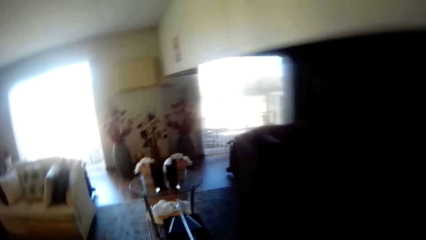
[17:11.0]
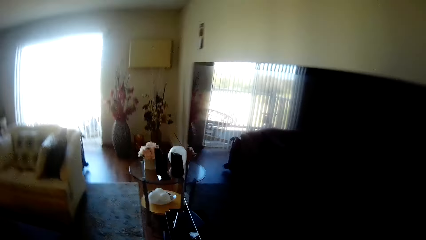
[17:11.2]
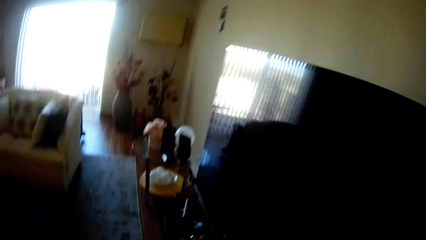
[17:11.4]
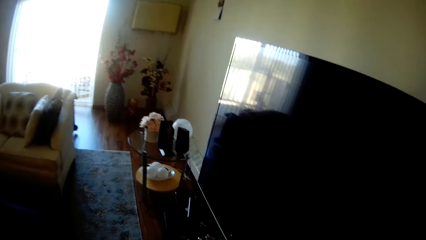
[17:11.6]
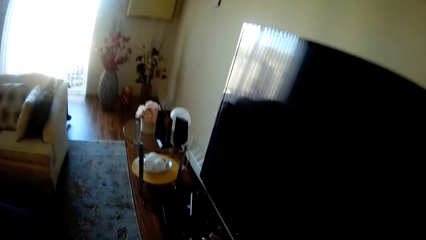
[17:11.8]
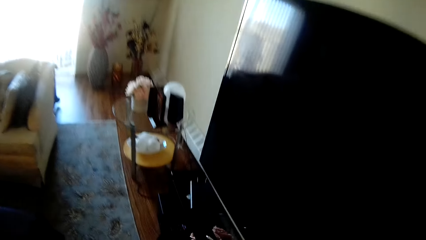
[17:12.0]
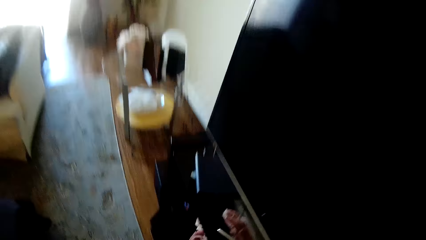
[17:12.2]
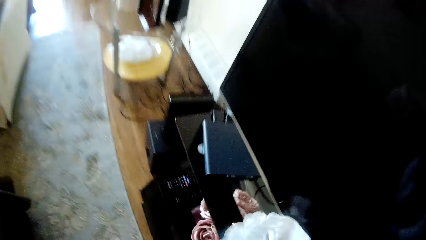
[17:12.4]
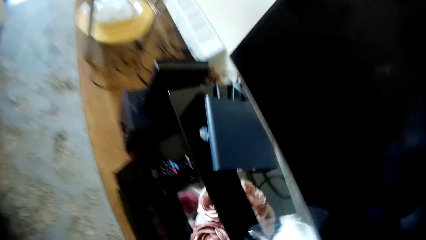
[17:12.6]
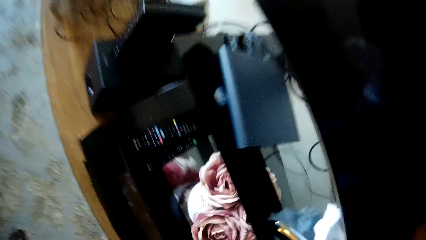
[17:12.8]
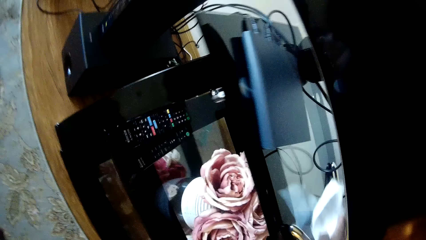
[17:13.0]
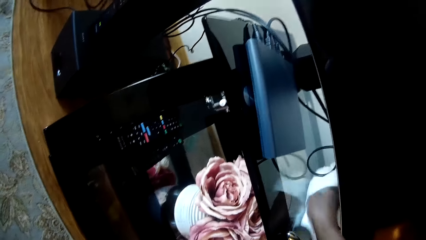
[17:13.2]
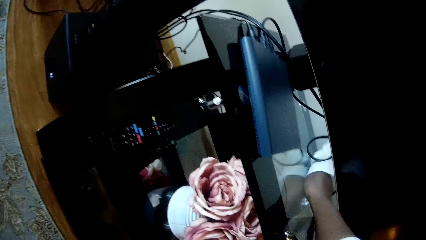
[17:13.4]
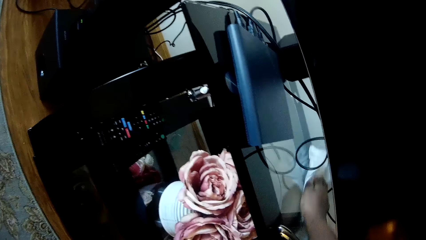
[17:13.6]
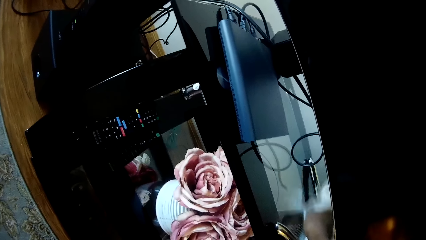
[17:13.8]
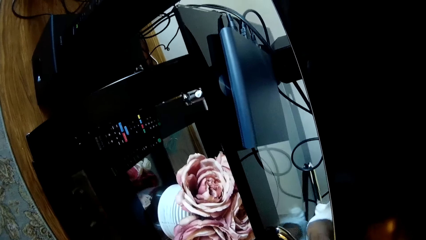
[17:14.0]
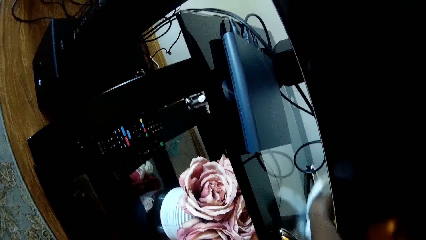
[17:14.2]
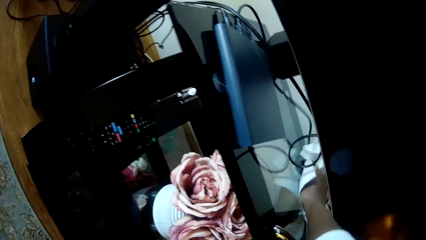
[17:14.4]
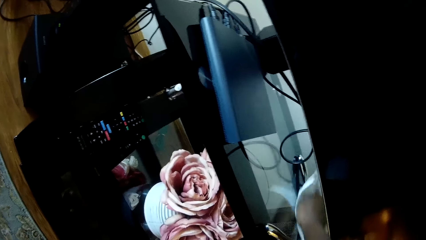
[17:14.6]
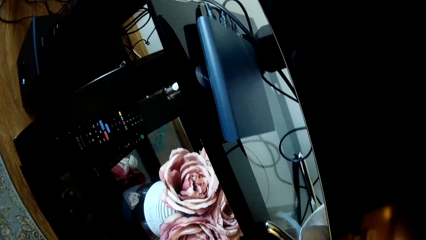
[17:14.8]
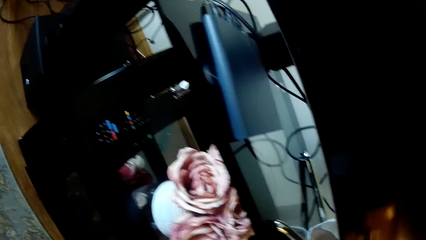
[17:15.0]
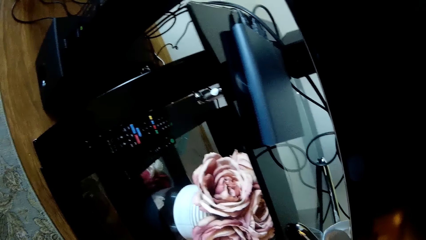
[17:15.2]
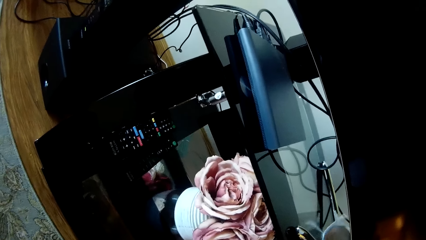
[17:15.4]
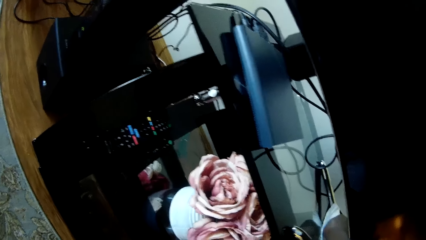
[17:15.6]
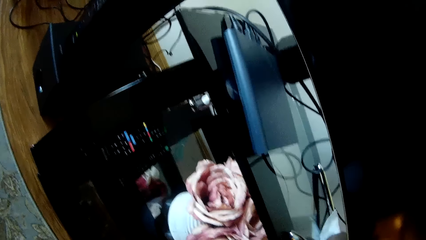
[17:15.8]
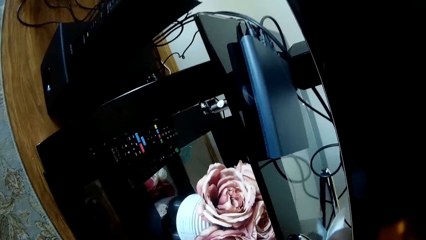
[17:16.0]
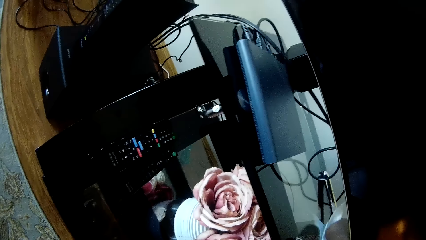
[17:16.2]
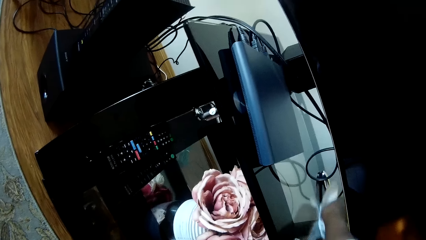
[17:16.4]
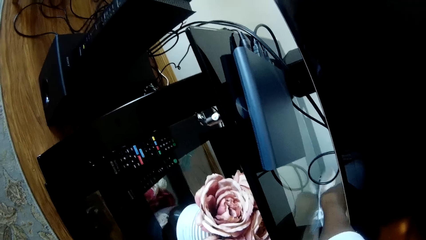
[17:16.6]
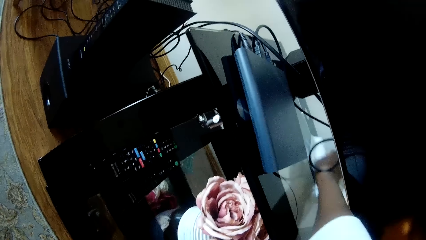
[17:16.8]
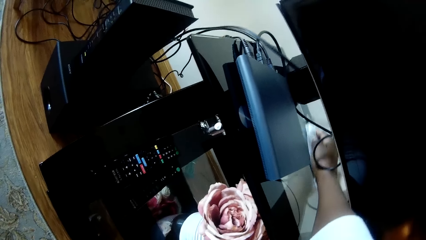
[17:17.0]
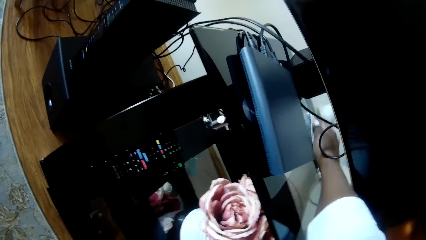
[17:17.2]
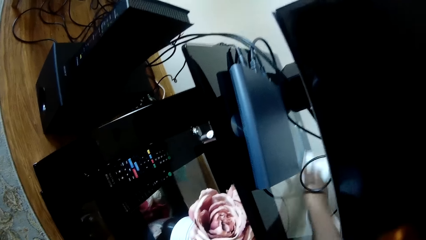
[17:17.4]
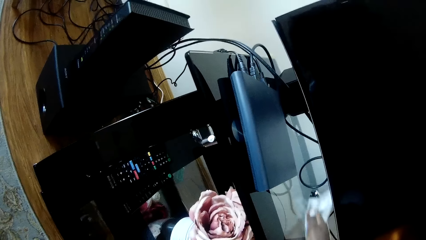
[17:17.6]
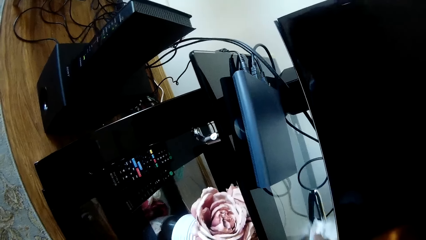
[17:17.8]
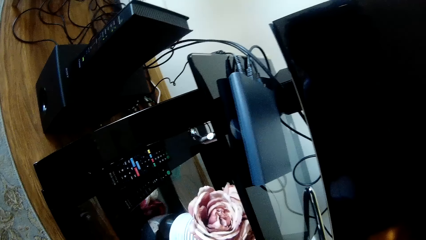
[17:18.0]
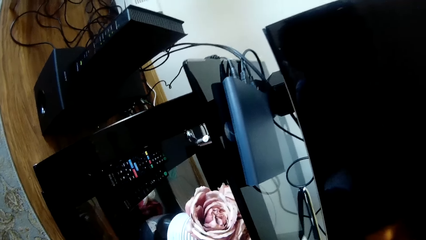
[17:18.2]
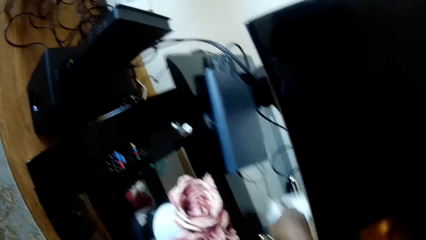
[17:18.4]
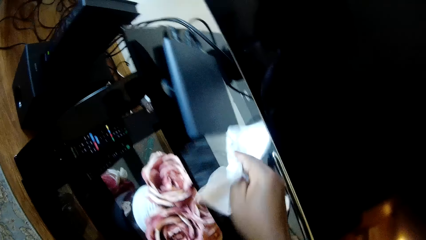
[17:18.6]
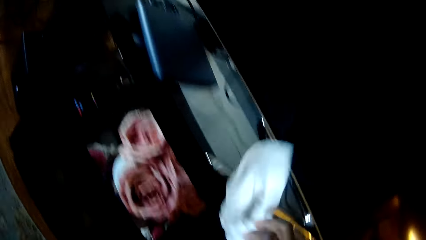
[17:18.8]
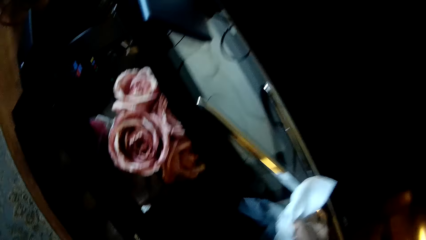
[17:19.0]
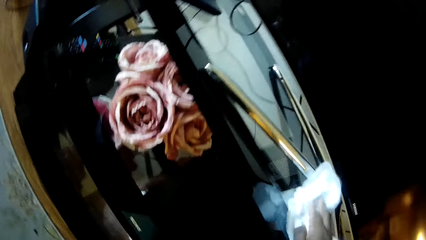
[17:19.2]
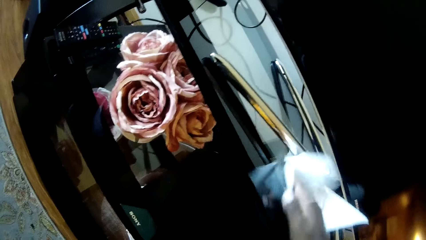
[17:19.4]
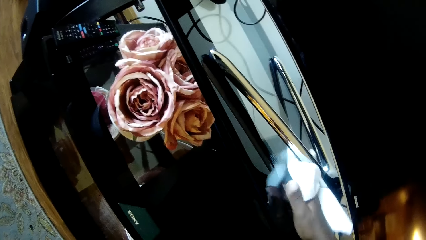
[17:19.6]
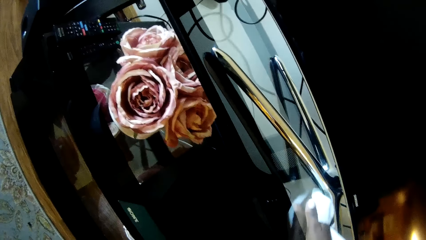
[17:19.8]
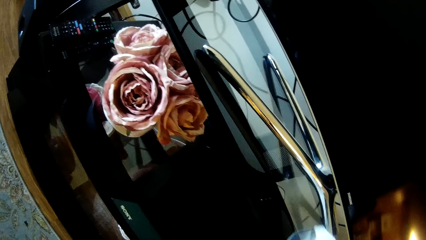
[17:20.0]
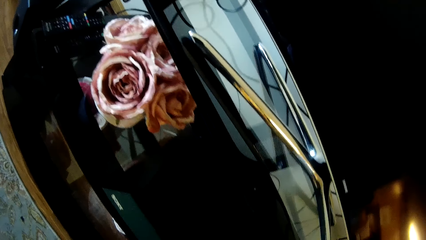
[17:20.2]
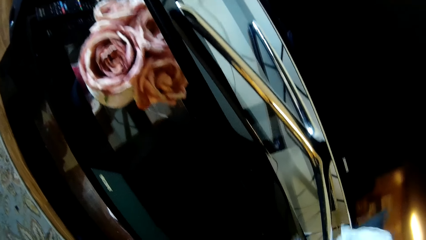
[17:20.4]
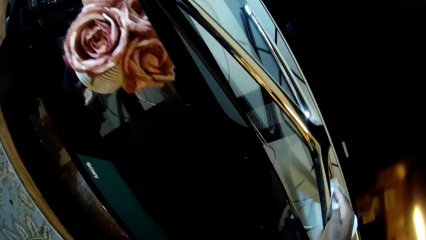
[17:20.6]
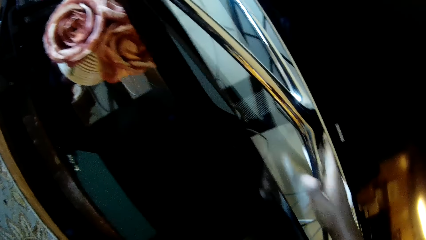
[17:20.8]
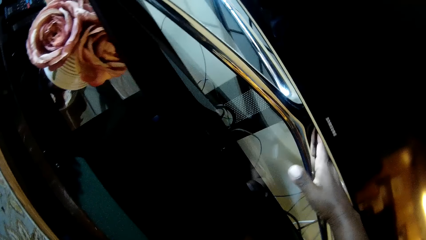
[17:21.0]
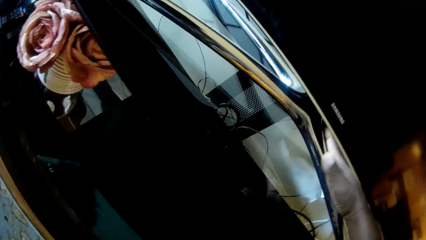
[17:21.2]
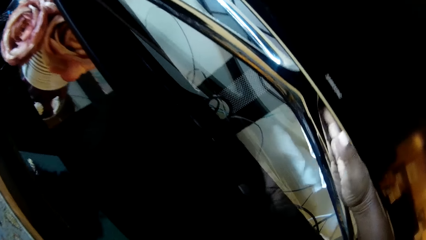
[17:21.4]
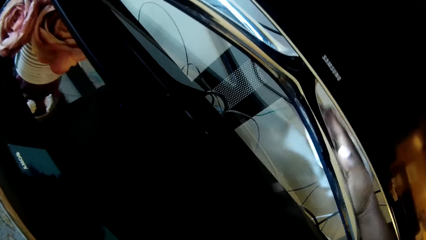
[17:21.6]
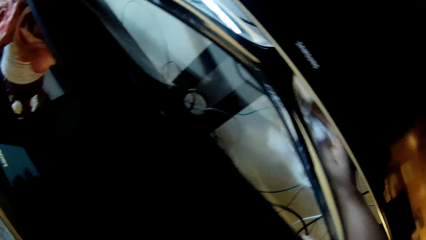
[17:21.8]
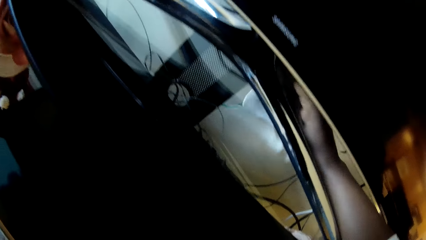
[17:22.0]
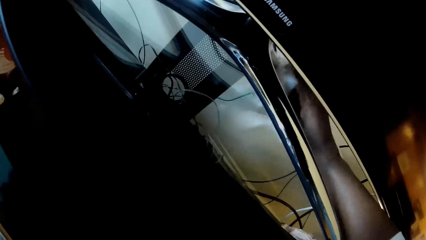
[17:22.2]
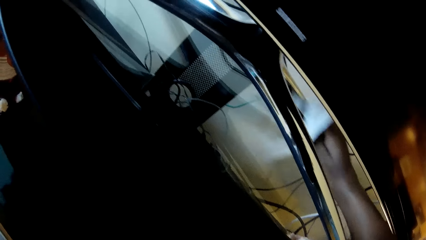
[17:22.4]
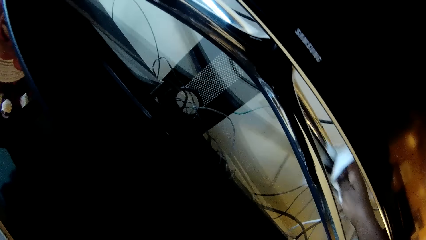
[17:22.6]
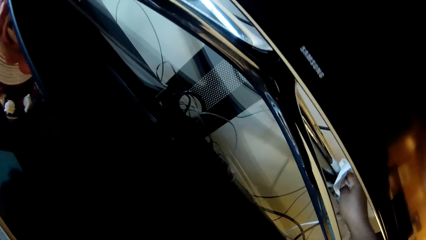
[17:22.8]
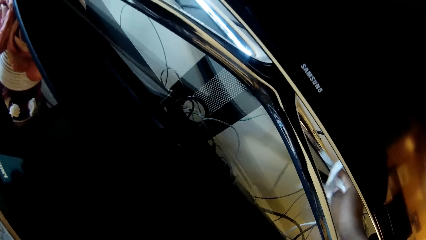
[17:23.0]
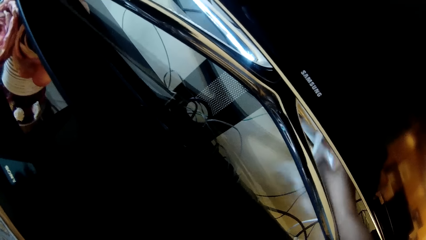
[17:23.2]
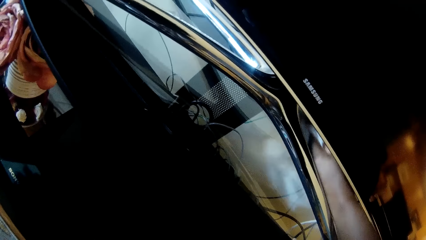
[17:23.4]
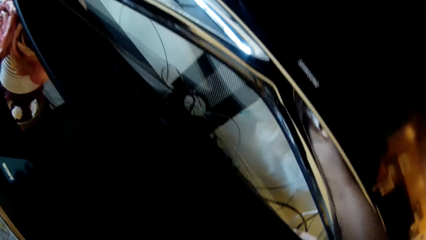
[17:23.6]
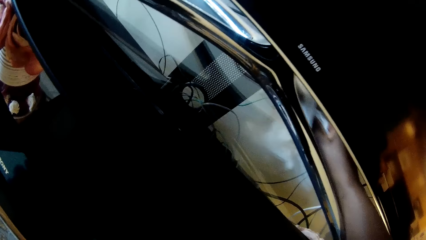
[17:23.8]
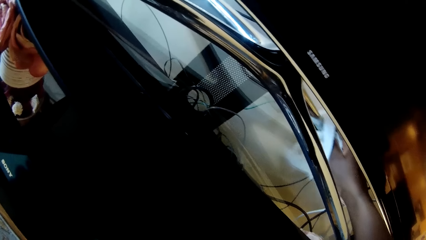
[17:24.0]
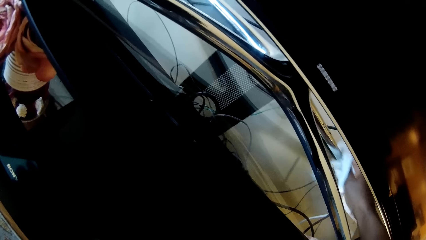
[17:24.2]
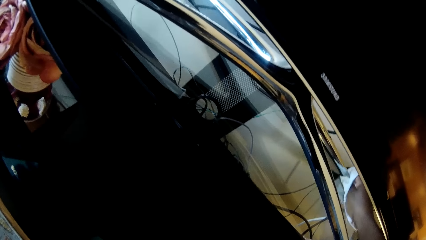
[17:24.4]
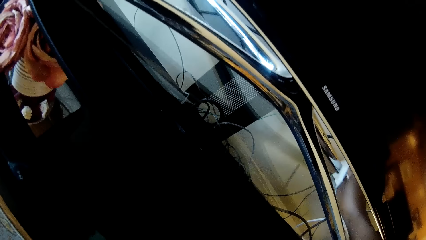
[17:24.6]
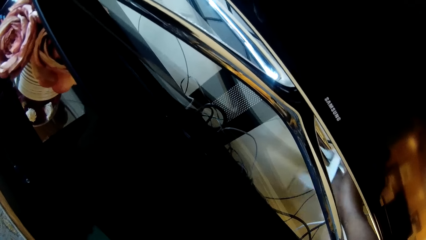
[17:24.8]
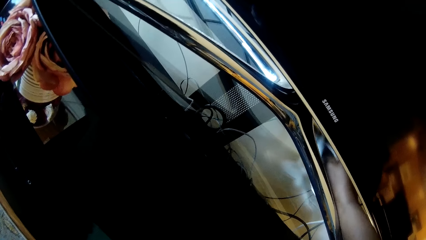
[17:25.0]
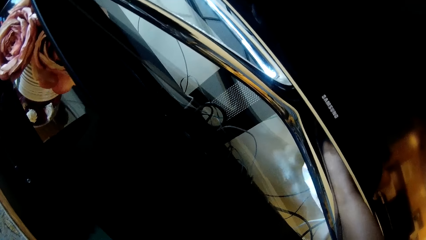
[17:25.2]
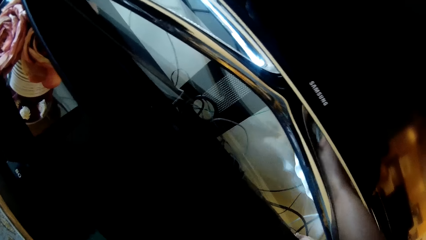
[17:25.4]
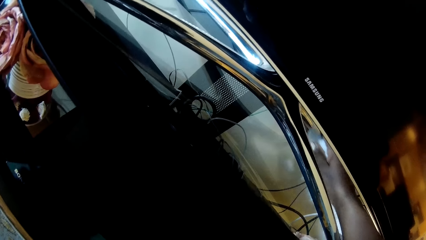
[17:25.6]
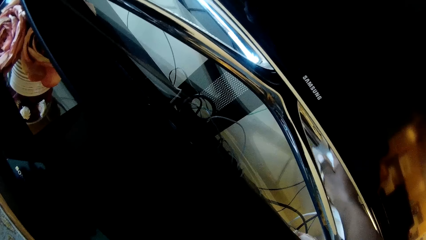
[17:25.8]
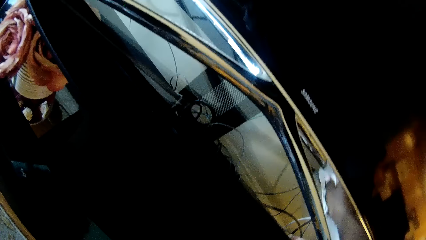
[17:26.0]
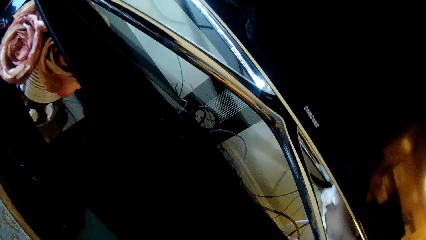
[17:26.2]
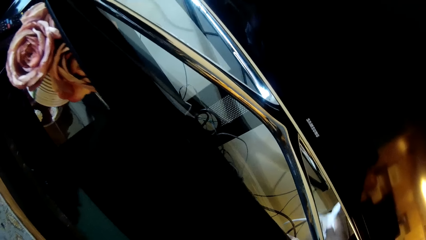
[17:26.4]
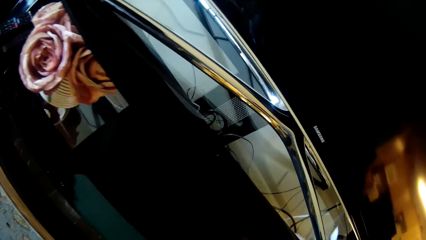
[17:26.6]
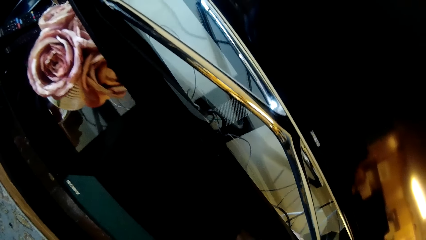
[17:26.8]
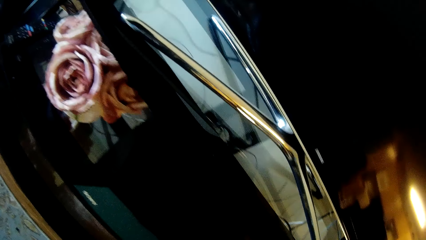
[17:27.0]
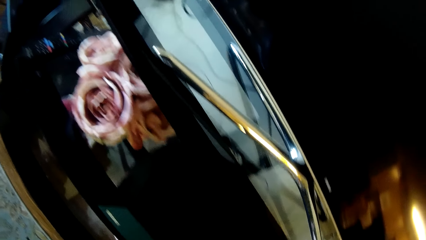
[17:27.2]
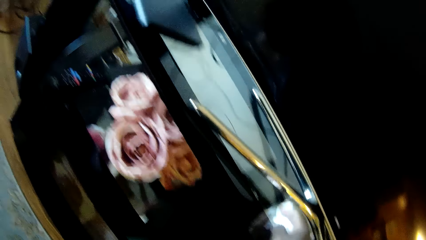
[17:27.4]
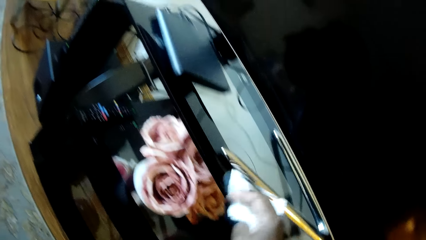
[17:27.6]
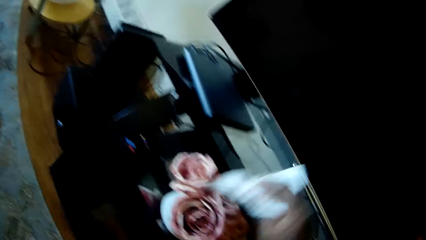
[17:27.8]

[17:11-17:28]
The camera wearer wipes the TV stand with a tissue paper.
